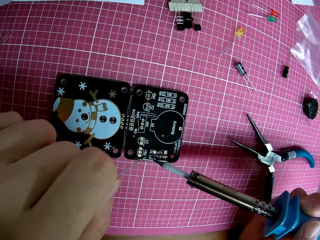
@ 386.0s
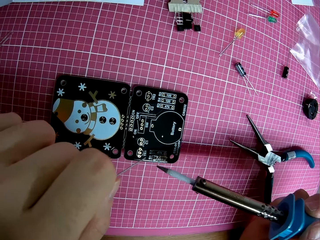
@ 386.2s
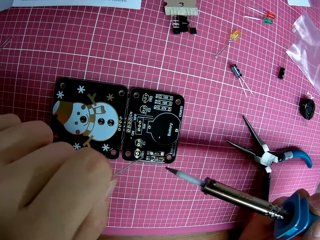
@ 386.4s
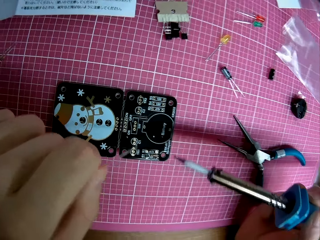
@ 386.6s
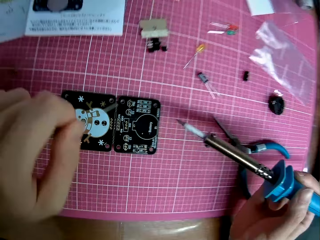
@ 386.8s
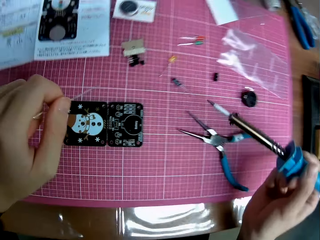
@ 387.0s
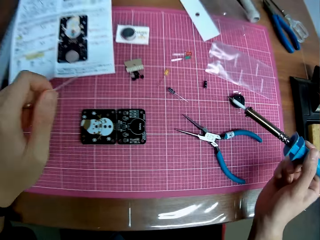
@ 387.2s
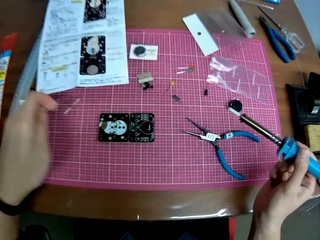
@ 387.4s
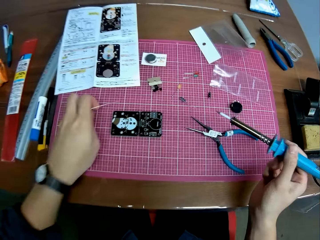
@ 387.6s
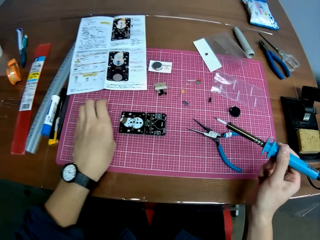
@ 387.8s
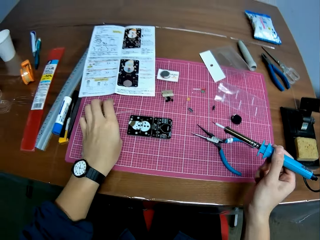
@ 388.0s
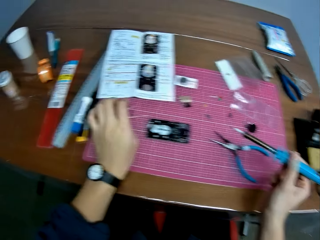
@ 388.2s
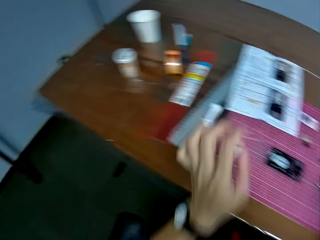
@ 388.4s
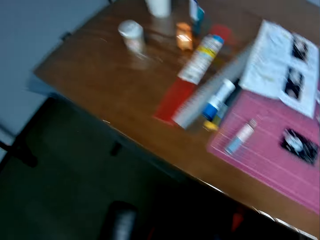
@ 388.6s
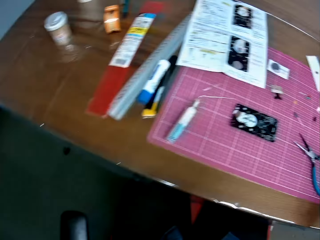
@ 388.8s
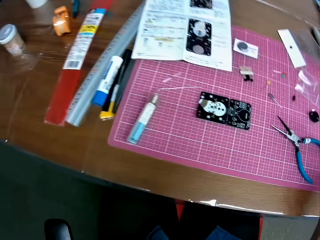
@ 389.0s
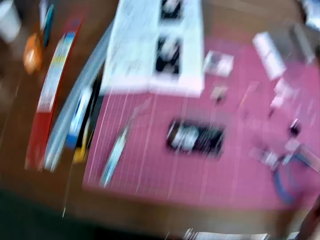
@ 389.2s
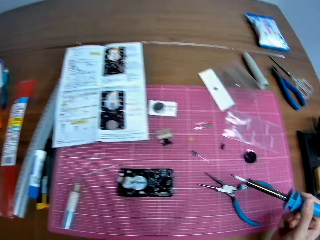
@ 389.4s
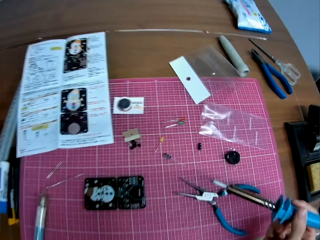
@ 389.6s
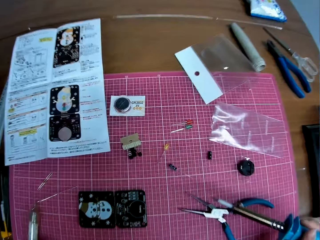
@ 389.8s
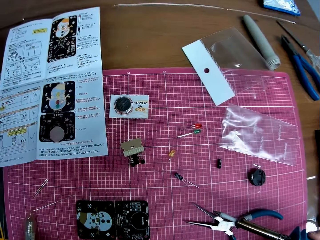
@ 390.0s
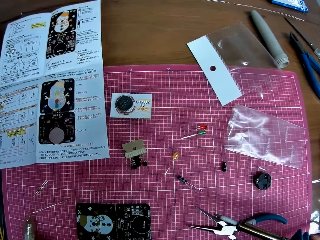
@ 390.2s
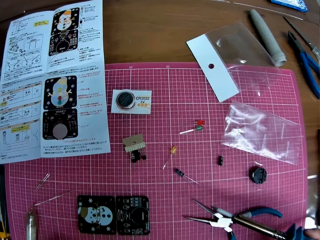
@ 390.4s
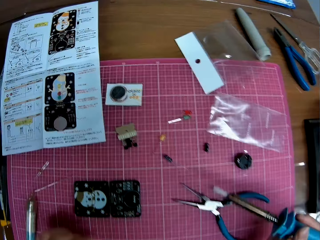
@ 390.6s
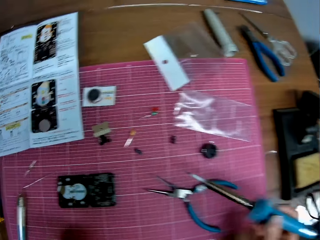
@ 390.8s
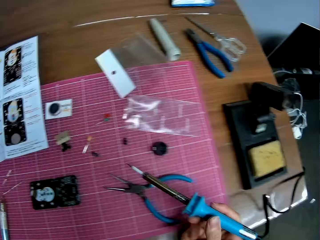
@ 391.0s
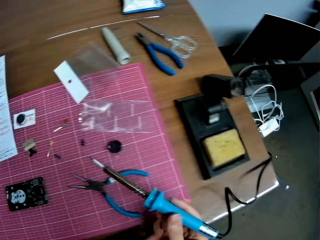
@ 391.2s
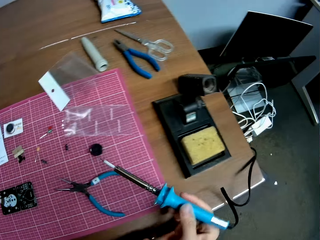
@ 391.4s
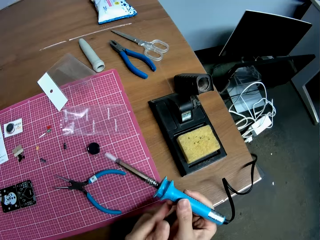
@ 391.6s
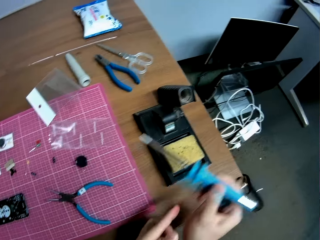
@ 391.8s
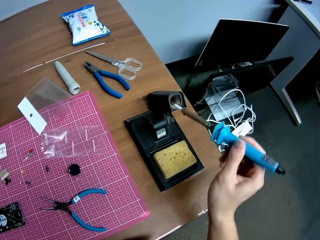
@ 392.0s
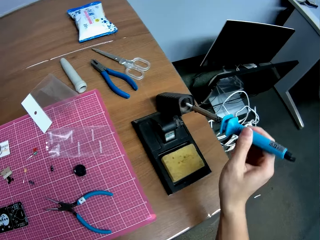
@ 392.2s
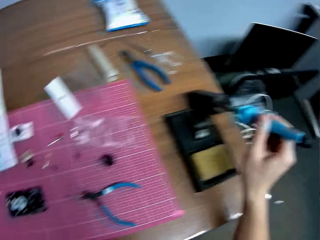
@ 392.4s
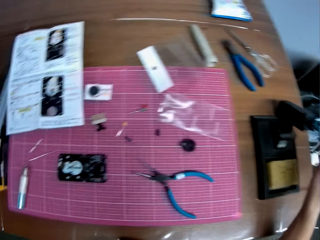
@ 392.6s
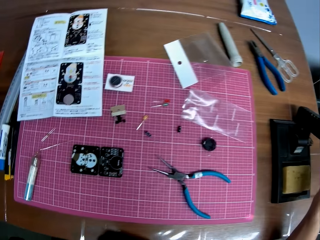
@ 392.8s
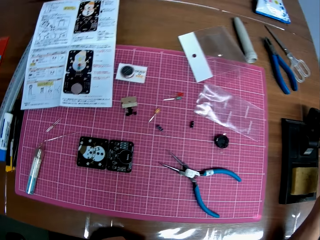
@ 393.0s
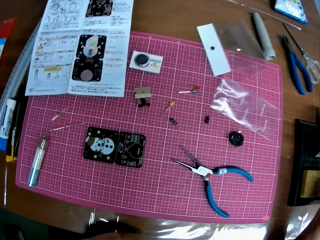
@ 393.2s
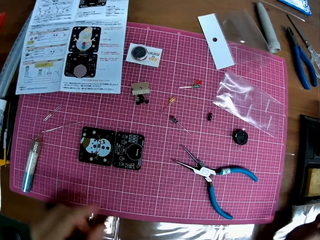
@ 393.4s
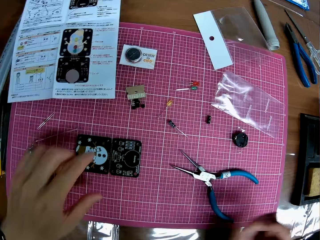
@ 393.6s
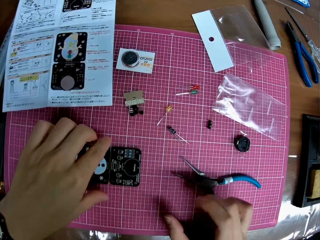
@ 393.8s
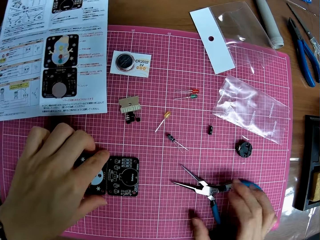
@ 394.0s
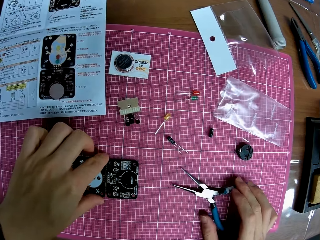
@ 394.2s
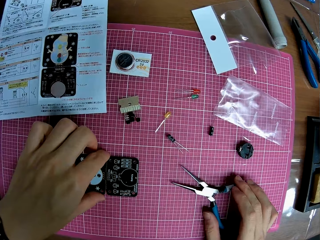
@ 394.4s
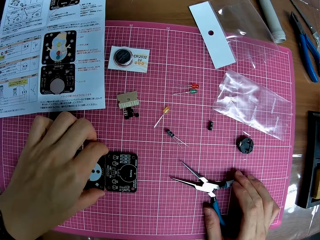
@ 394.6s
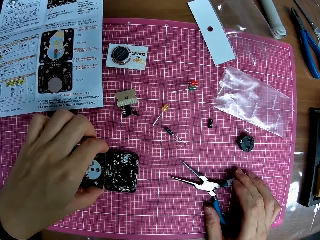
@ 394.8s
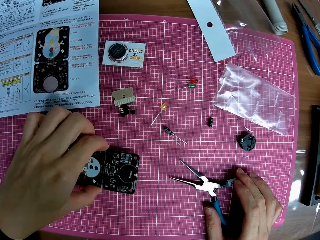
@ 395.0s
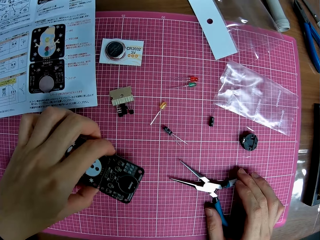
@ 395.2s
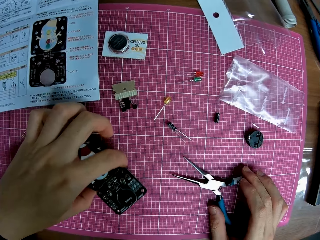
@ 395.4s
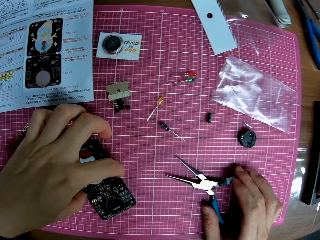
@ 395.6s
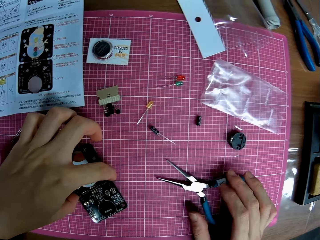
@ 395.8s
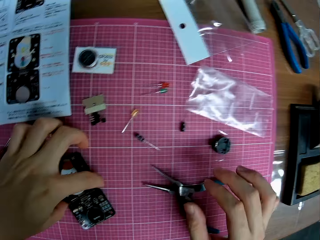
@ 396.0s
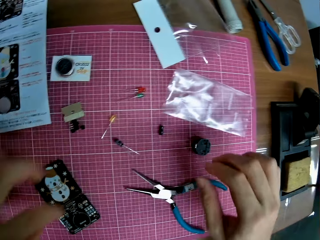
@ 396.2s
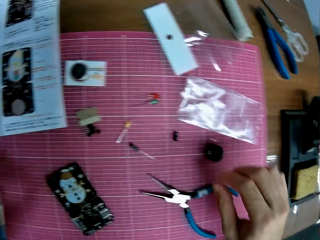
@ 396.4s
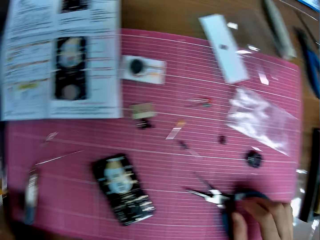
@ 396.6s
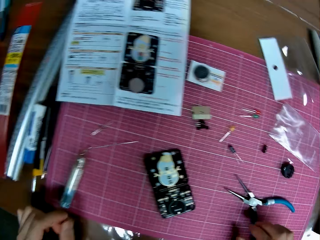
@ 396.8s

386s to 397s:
The camera wearer drops the solder on the table. They put the soldering iron in the stand. They turn the circuit board on the table. They touch the surface mount device.

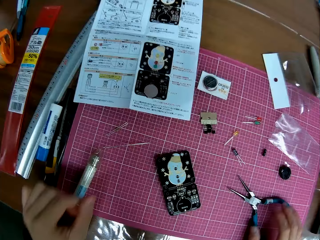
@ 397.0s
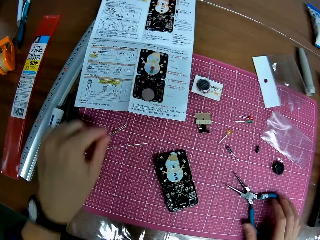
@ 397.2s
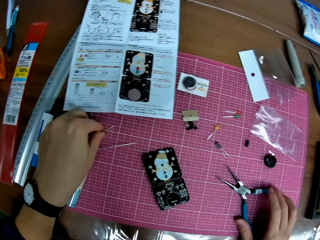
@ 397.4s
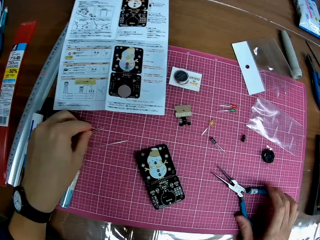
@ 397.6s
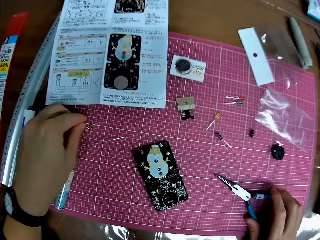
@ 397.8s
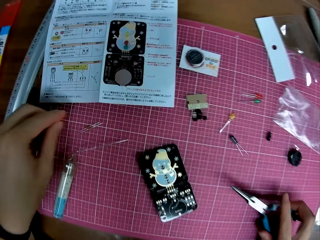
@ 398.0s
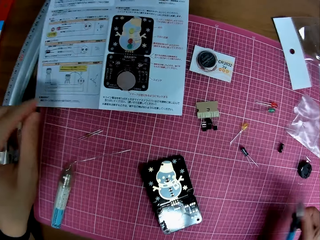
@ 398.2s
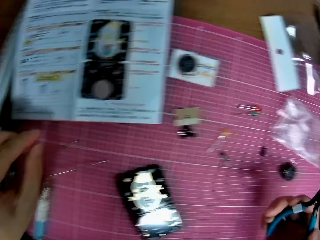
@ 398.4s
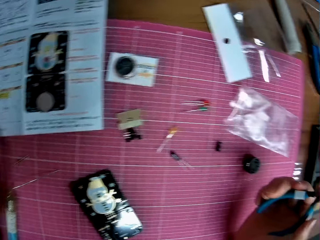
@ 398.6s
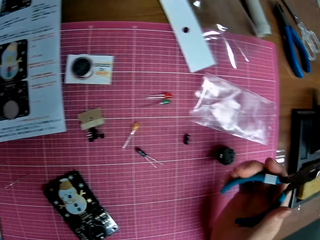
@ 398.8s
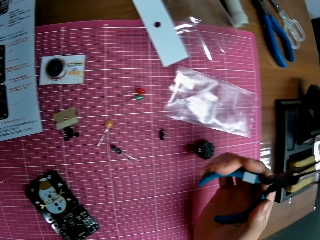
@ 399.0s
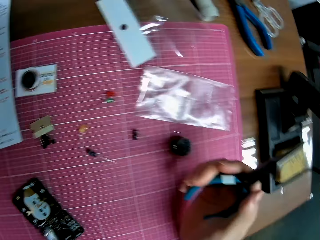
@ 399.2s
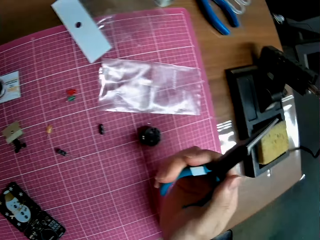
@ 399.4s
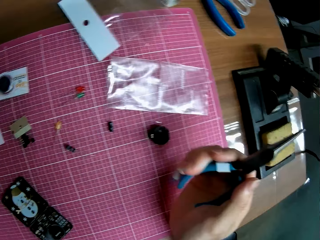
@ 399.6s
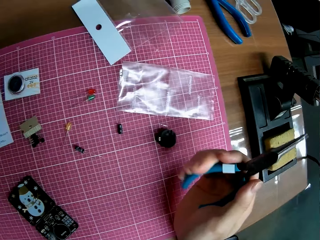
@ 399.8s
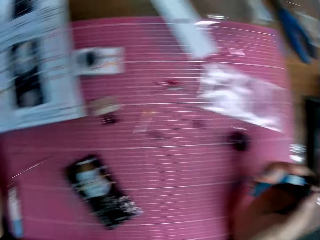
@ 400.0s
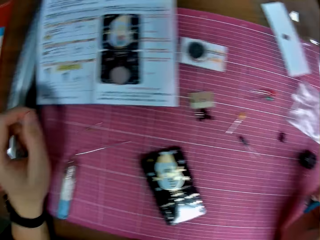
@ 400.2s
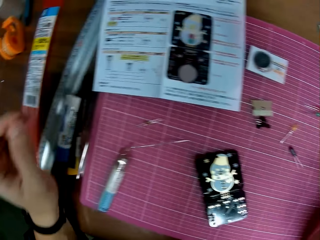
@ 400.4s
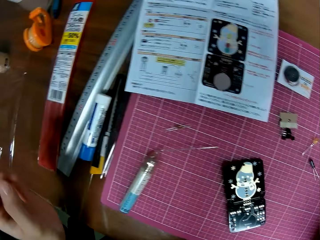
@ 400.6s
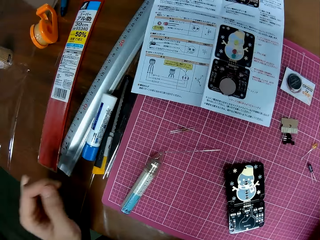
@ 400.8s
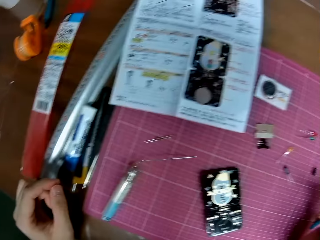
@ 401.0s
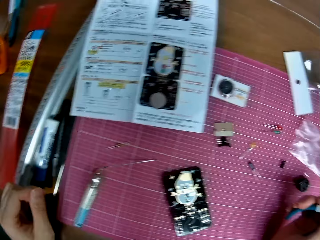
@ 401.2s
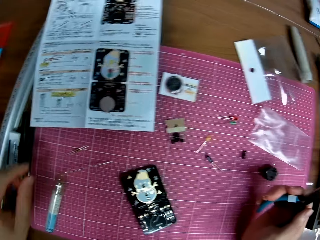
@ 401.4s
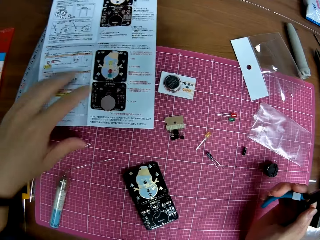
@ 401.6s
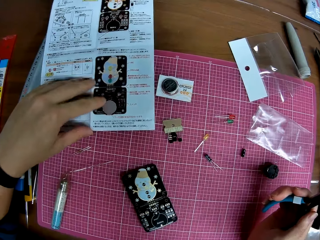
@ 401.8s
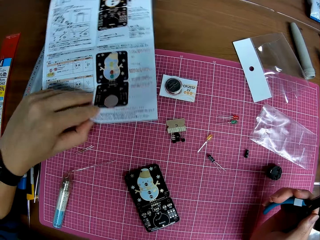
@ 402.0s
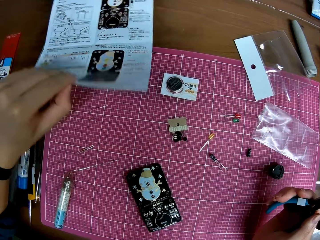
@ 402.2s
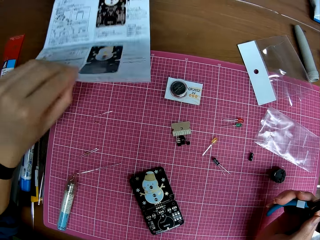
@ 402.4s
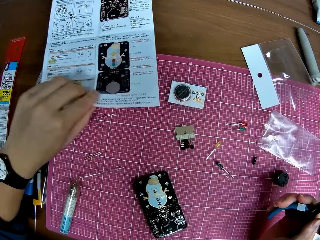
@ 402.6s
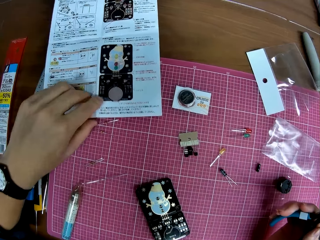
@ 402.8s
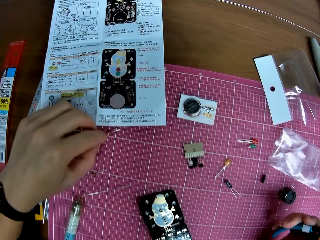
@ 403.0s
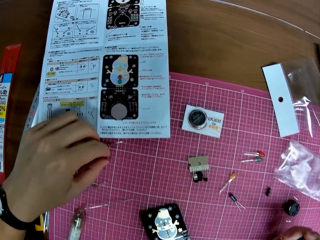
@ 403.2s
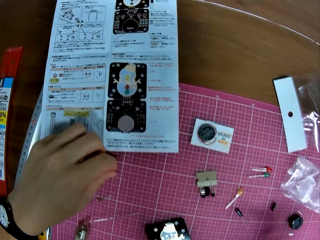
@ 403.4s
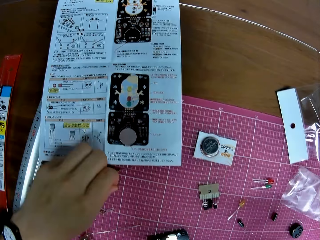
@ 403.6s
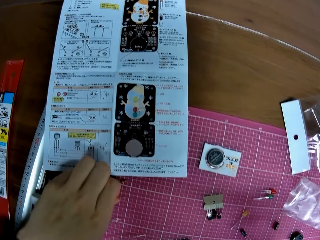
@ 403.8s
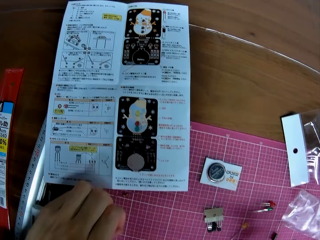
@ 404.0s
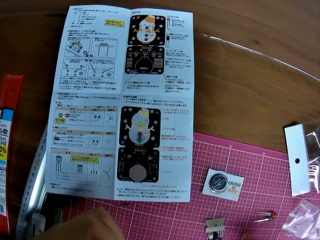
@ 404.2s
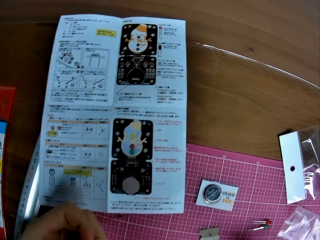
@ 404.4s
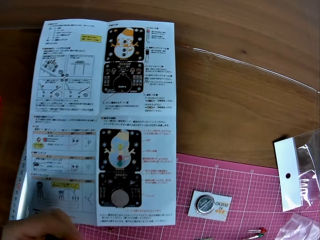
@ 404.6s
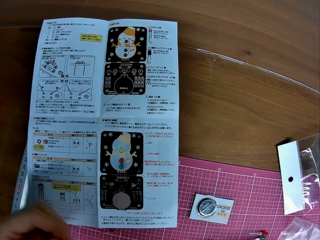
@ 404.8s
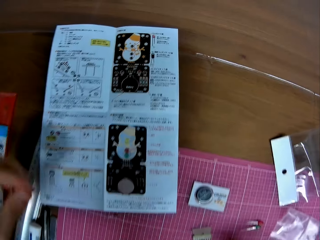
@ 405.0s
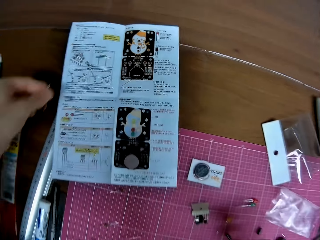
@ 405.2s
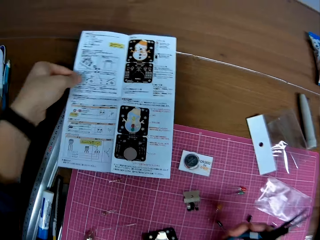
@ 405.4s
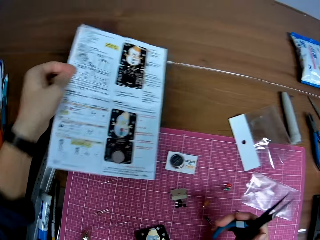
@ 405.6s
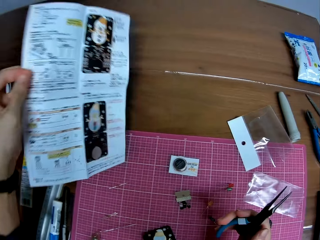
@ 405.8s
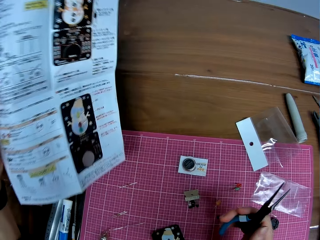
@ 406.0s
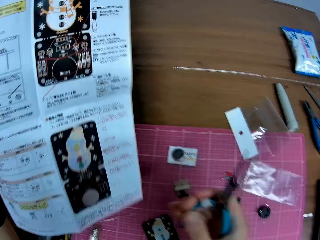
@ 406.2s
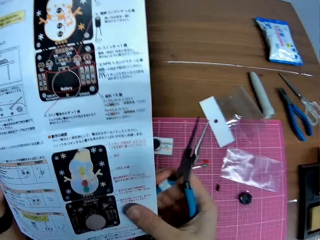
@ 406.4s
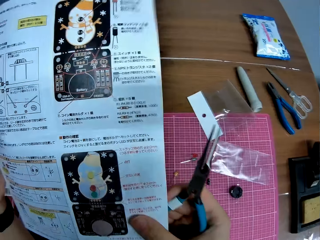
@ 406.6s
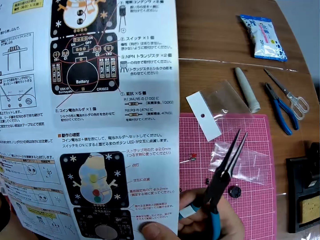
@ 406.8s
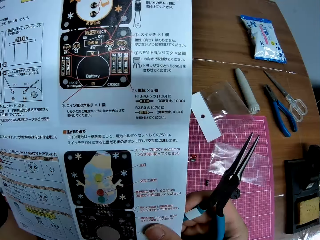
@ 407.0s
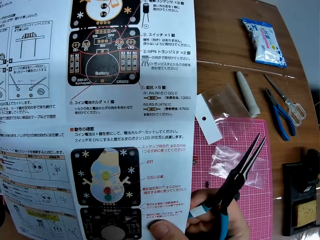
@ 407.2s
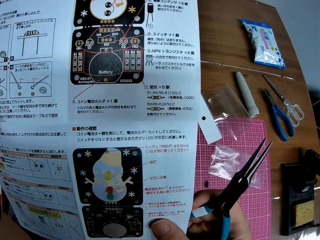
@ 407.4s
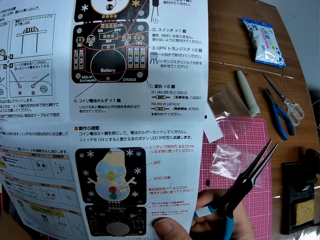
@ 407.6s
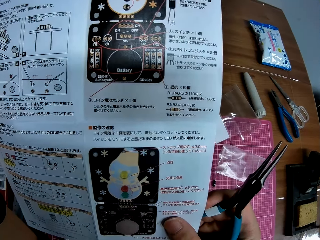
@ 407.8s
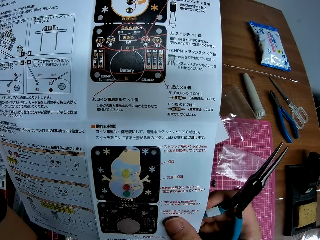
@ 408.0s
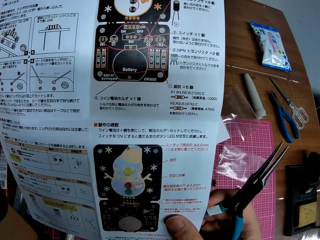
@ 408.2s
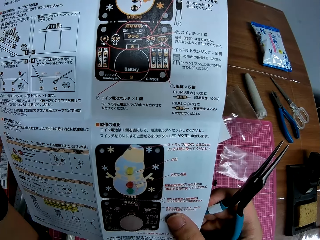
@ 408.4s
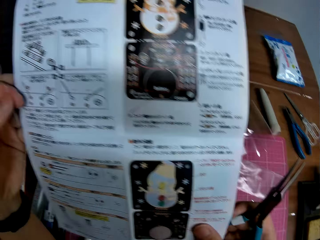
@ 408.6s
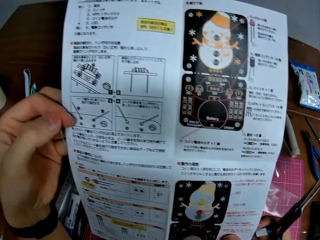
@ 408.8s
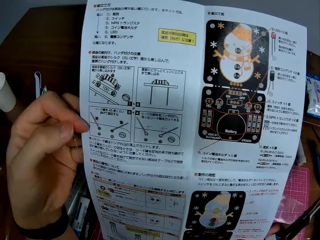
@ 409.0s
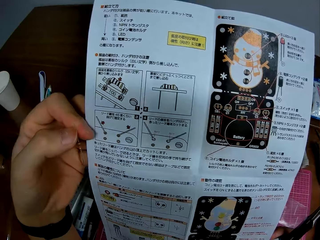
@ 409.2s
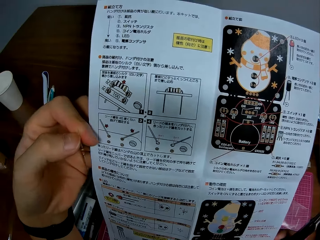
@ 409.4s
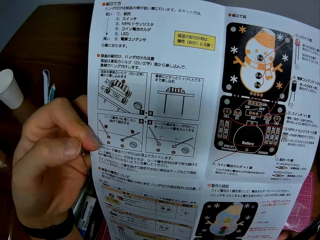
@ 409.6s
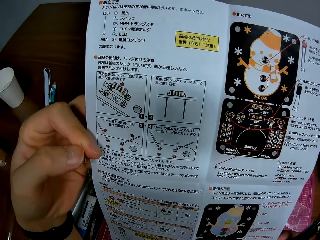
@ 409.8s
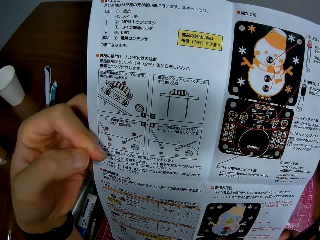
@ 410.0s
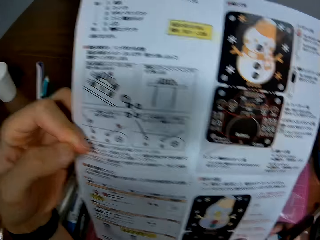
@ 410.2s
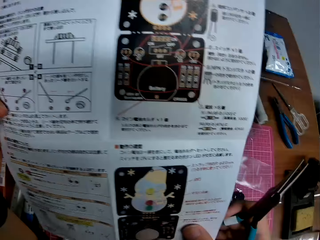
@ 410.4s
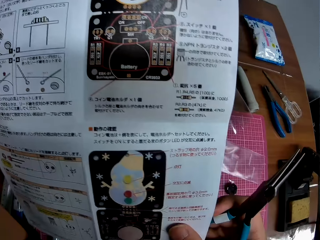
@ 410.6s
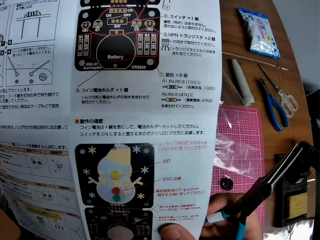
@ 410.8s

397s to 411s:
The camera wearer picks up the needle nose pliers from the table. They click the needle nose pliers. They move a sheet on the table. They hold the sketch paper and put down the manual paper. They pick up a tiny iron or capacitor from the table. They pick up the sheet from the table. They read the manual paper.
